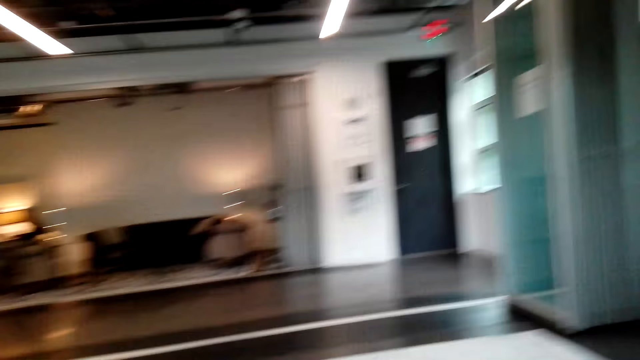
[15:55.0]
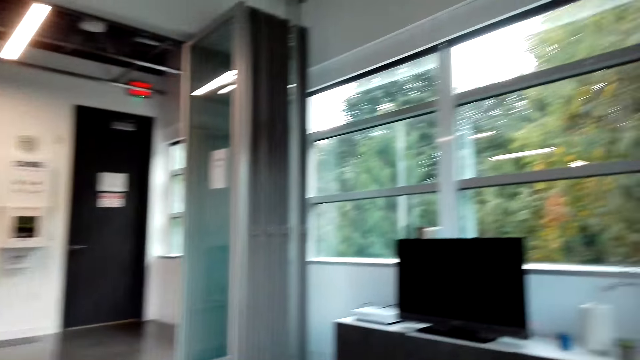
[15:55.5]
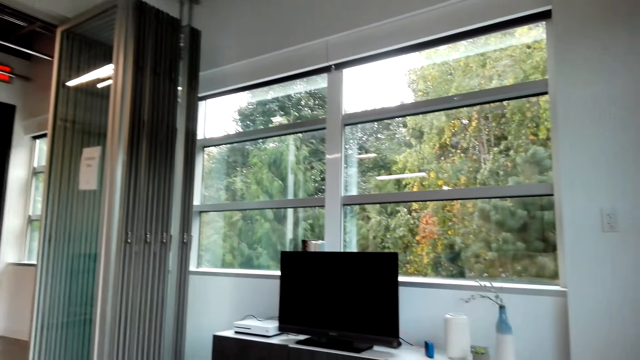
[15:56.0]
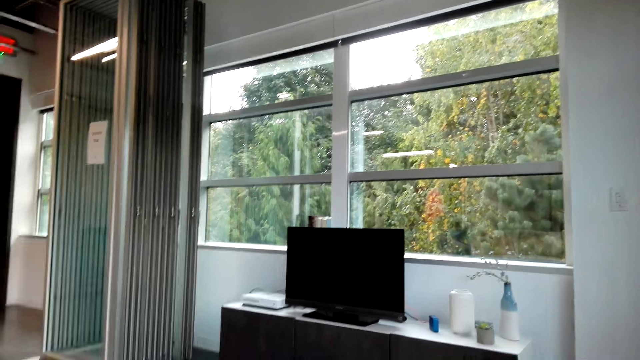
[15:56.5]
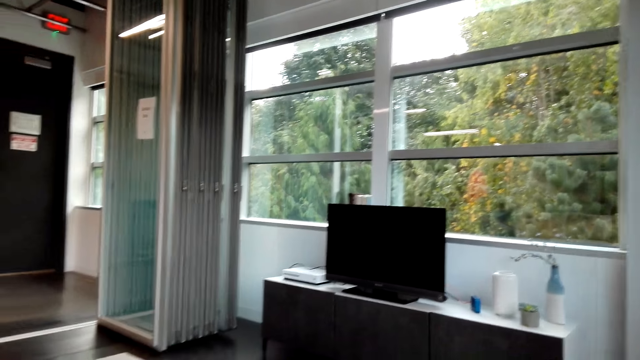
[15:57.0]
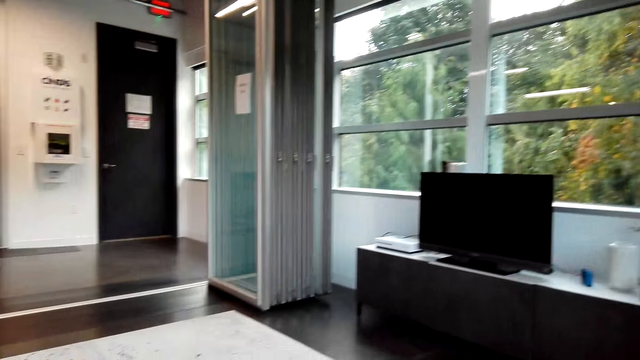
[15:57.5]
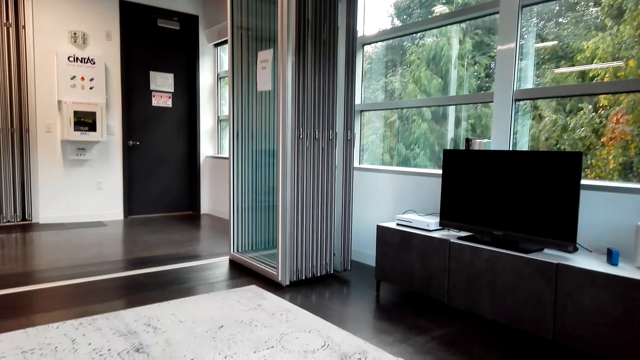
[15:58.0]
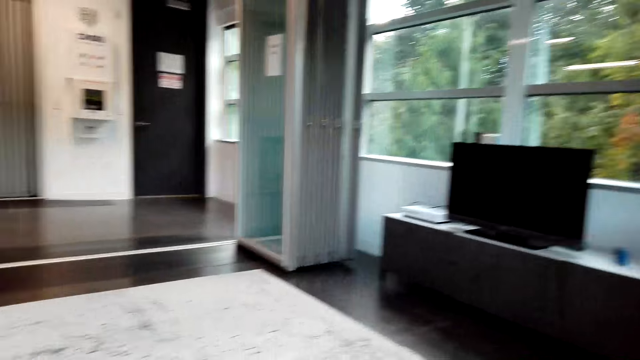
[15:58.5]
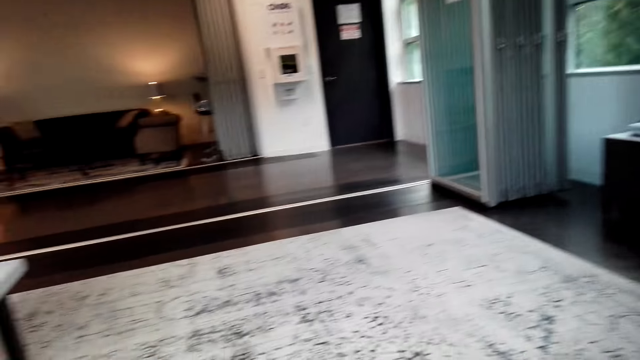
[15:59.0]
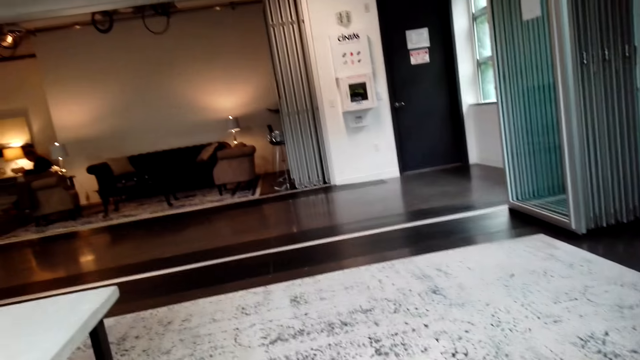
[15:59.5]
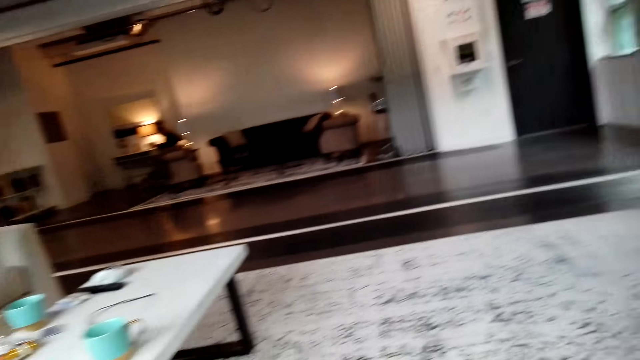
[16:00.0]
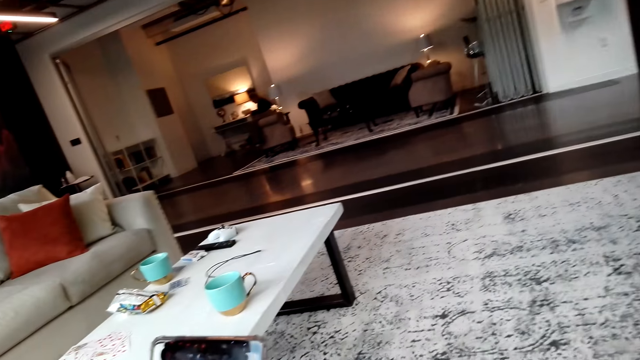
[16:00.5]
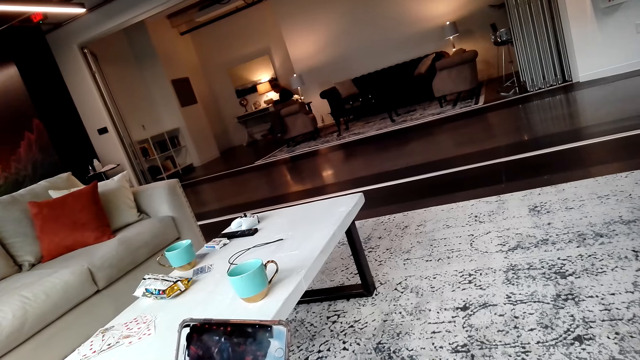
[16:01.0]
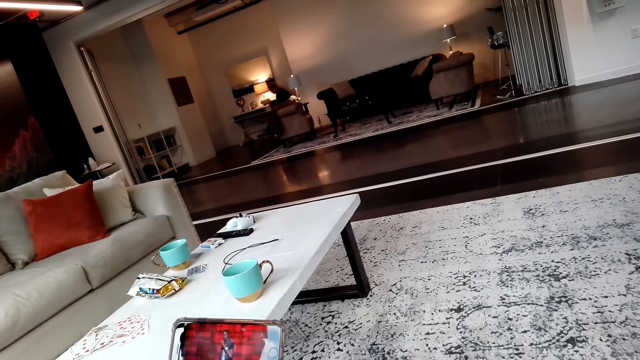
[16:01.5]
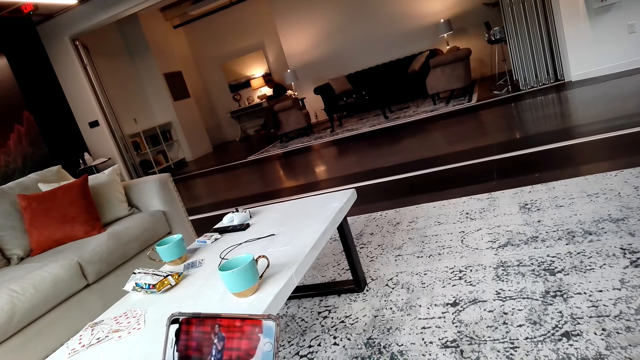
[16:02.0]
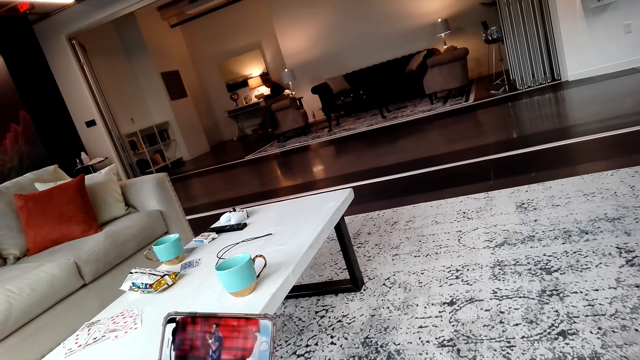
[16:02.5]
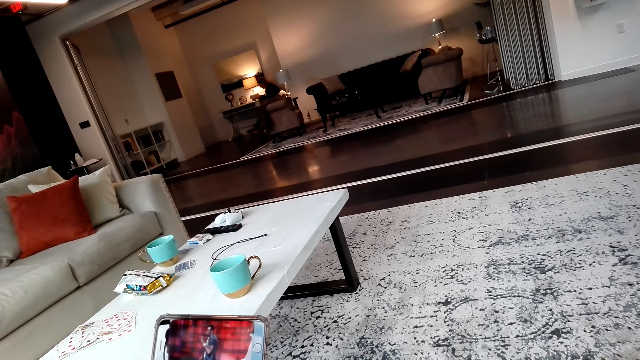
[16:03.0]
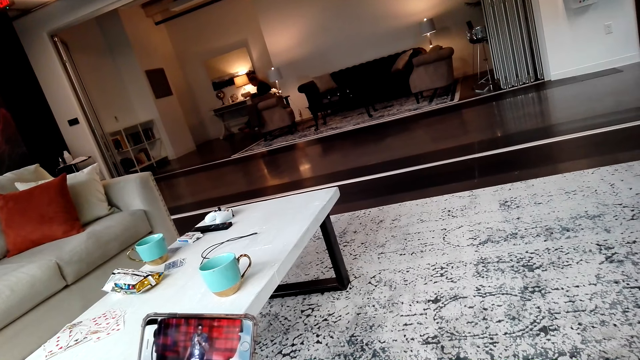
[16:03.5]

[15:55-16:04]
The camera wearer looks around the room. A man watches using his phone with the camera wearer. The camera wearer watches a movie on the phone.

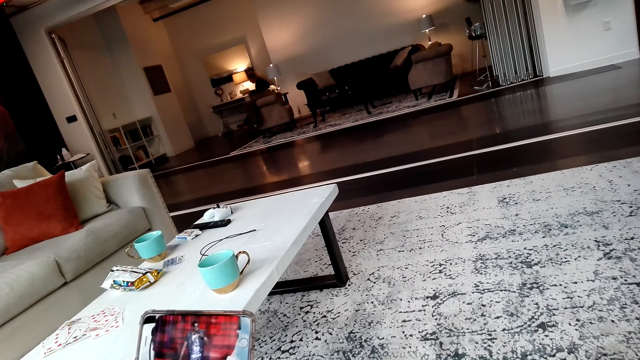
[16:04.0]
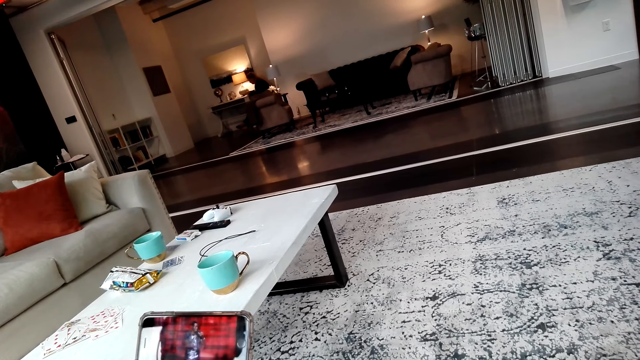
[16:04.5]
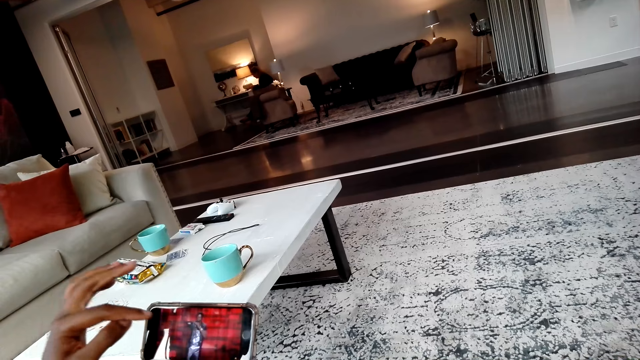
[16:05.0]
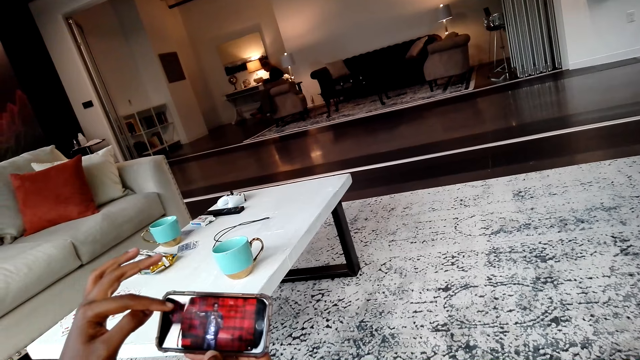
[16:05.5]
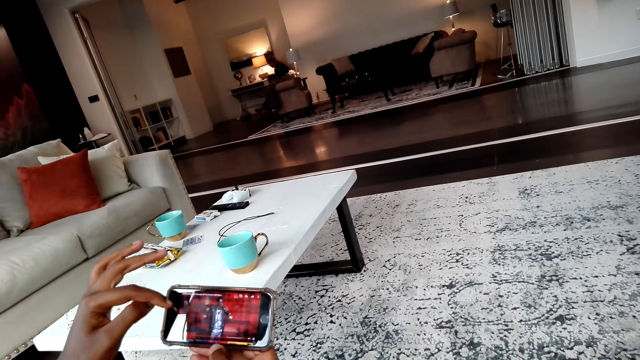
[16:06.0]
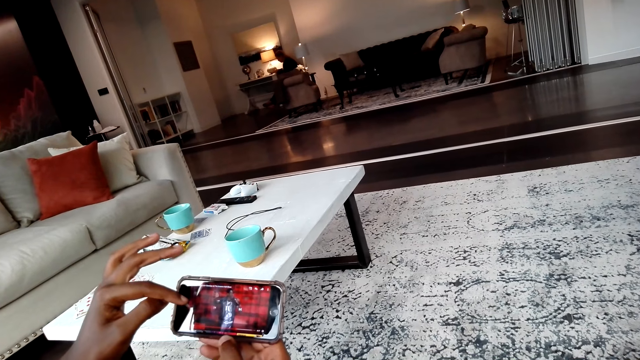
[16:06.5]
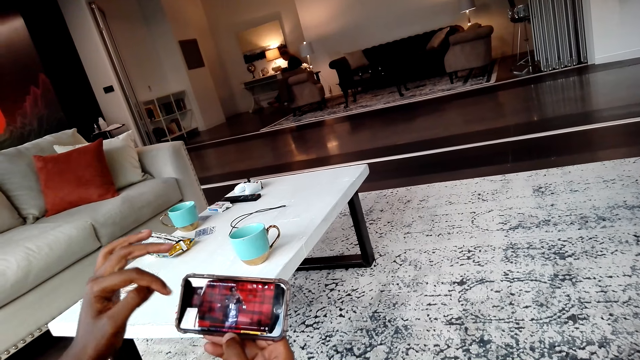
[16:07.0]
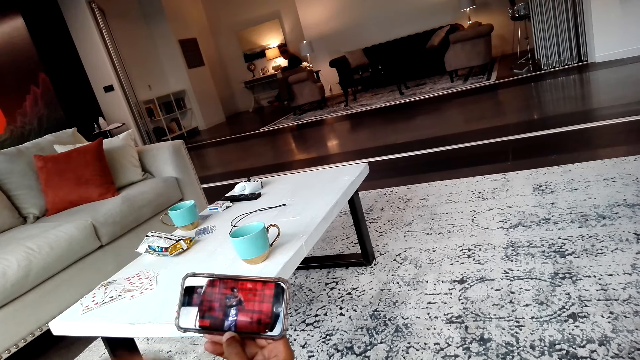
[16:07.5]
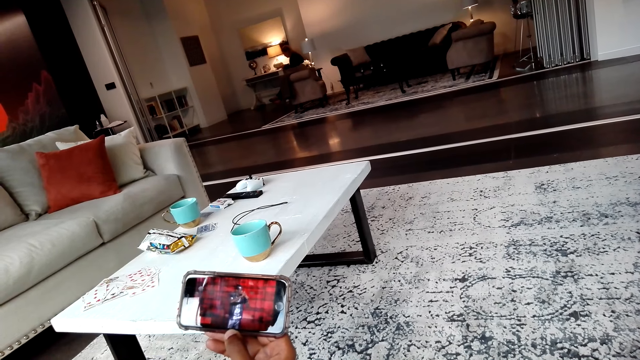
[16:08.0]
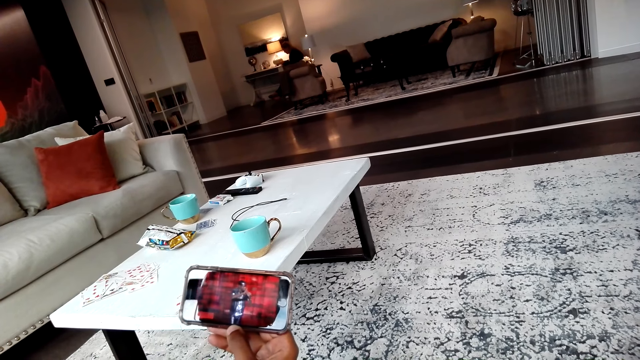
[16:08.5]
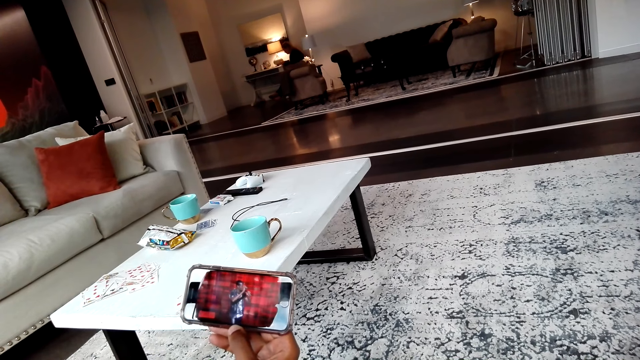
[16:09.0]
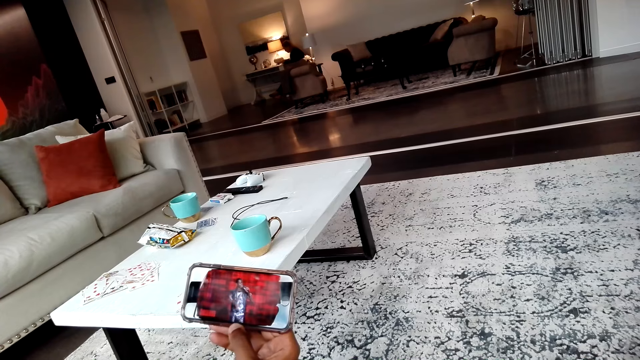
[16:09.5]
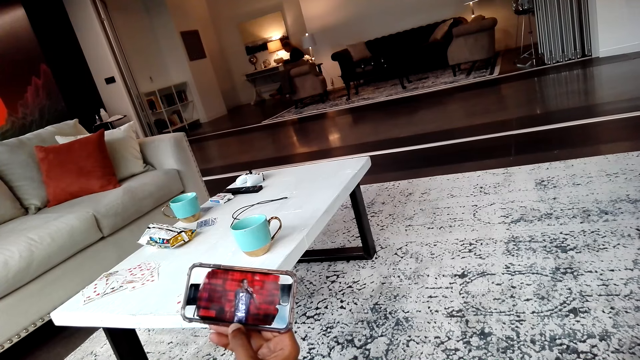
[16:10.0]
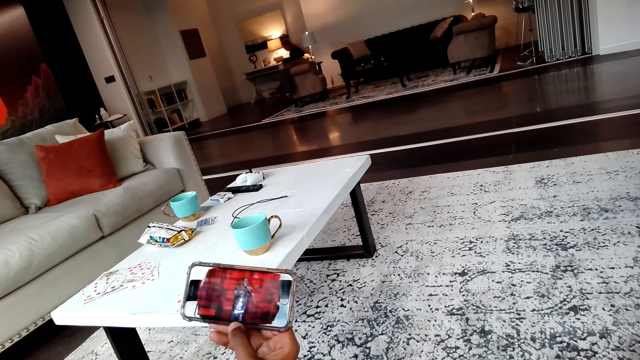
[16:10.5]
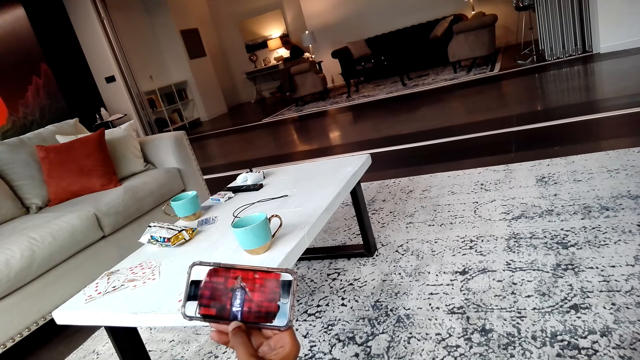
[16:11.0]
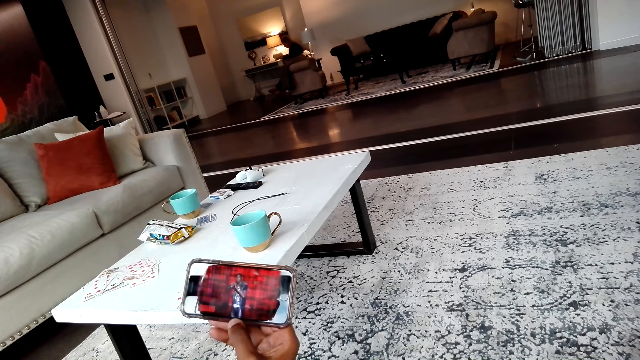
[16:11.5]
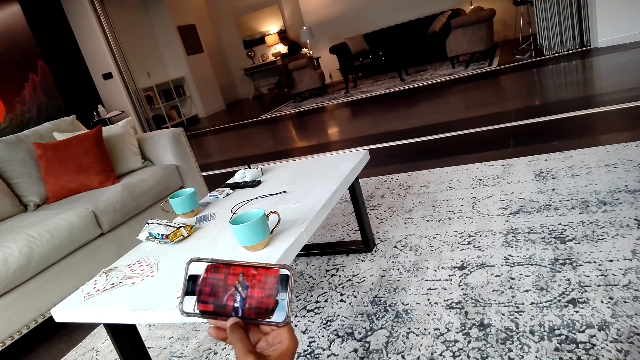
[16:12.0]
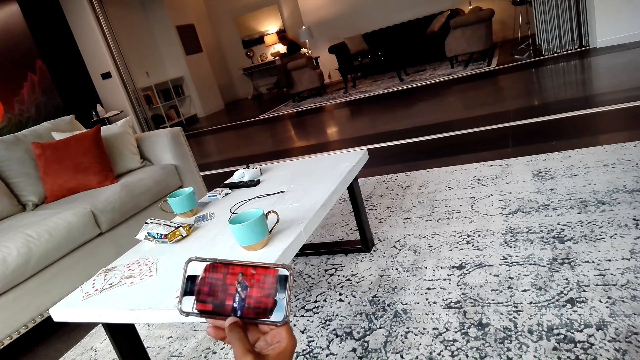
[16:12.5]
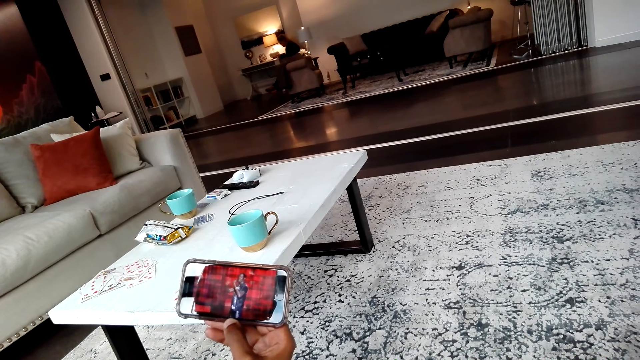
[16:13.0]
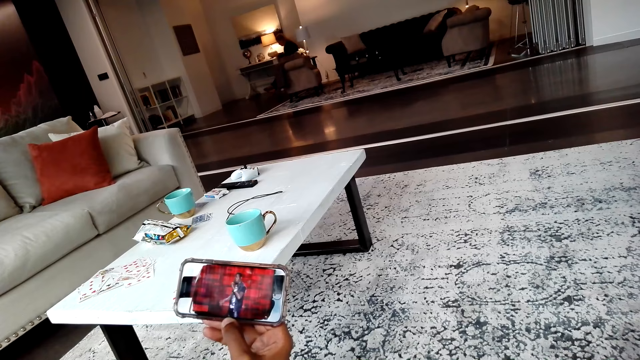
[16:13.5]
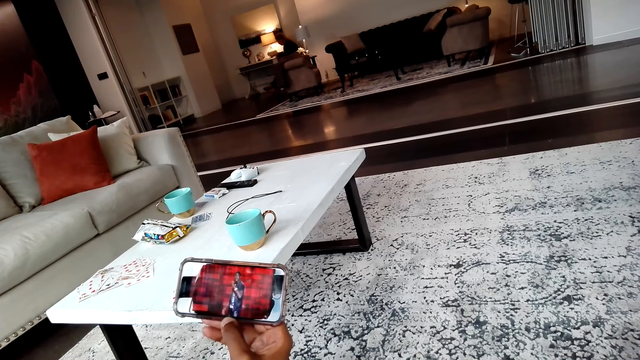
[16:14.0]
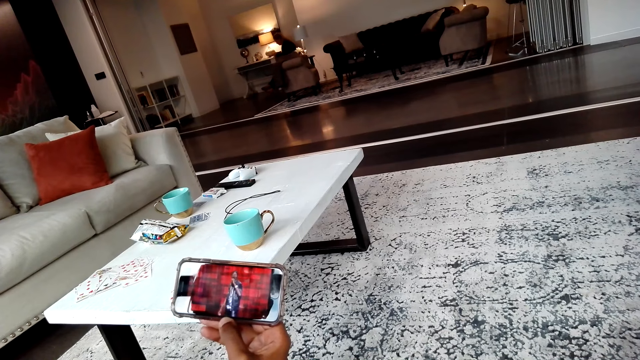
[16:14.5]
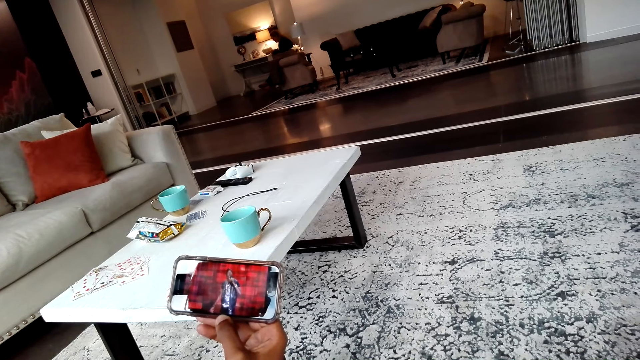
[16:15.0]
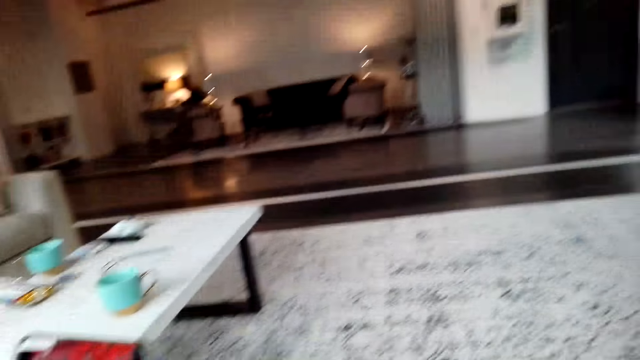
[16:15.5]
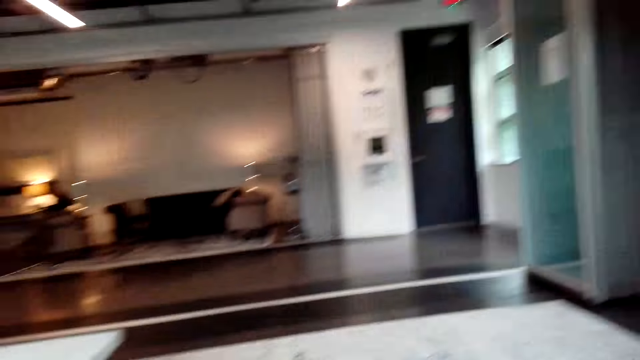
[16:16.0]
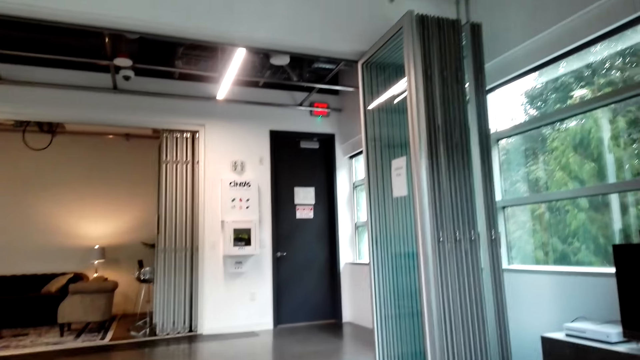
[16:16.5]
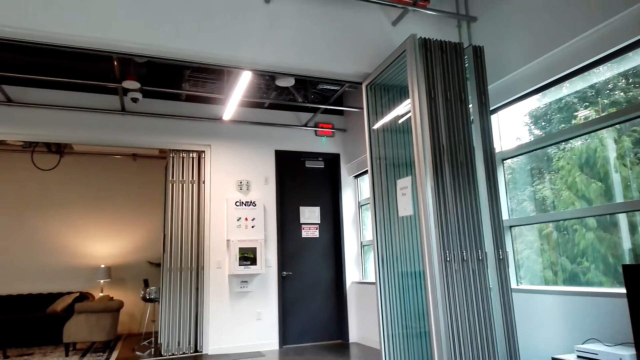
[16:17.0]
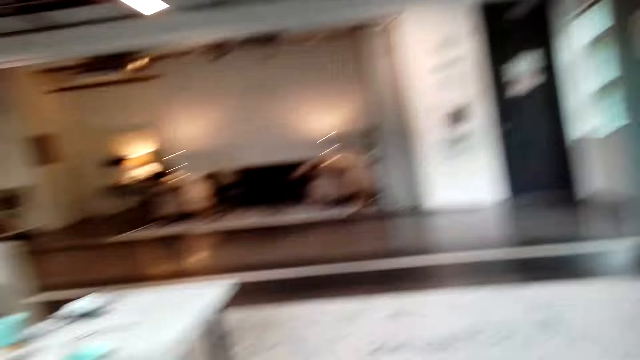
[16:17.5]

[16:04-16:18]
A man touches the phone. The camera wearer touches the screen. The man watches using his phone with the camera wearer. The camera wearer watches a movie on the phone. They look around the room.
